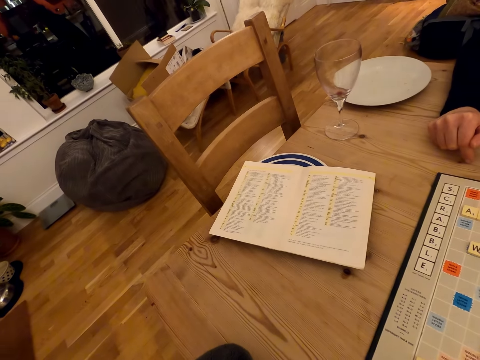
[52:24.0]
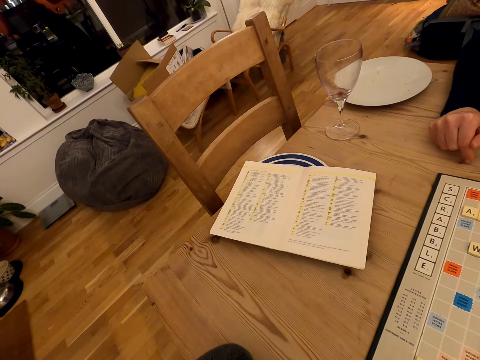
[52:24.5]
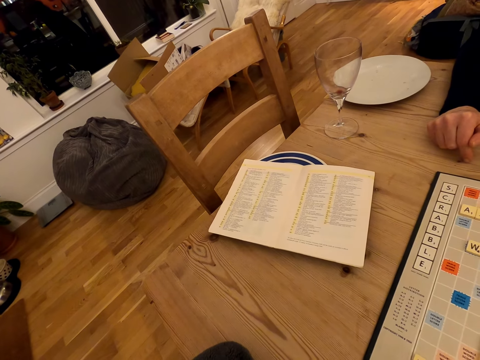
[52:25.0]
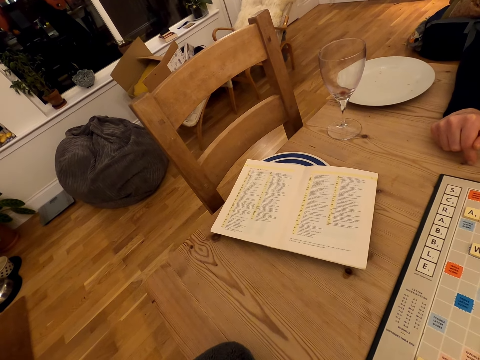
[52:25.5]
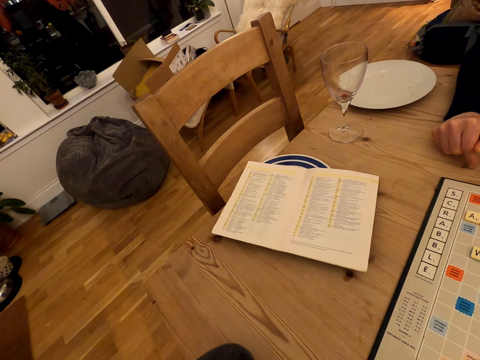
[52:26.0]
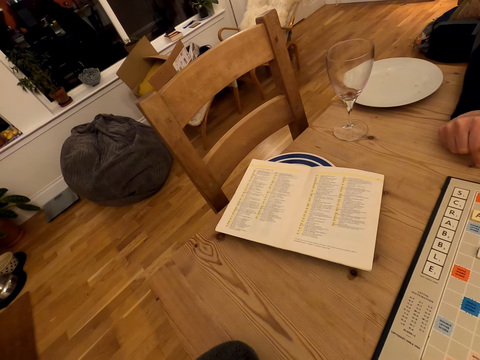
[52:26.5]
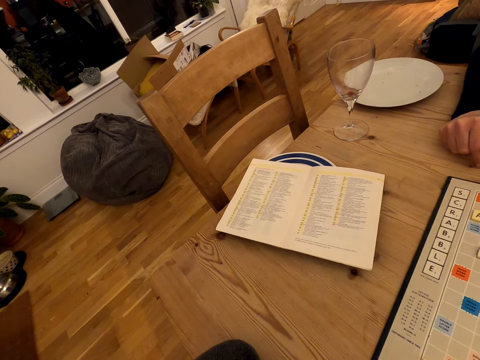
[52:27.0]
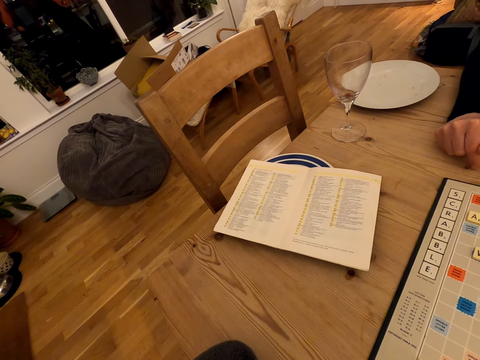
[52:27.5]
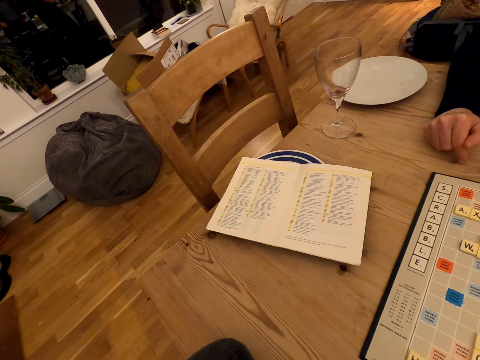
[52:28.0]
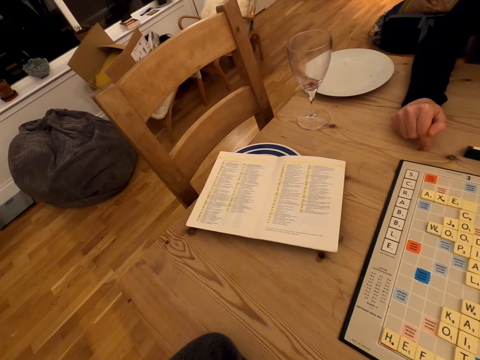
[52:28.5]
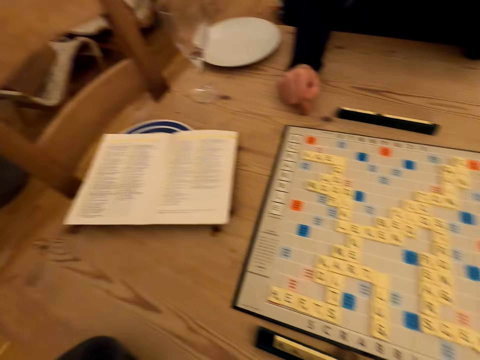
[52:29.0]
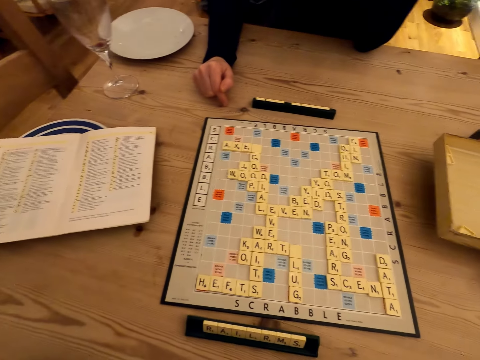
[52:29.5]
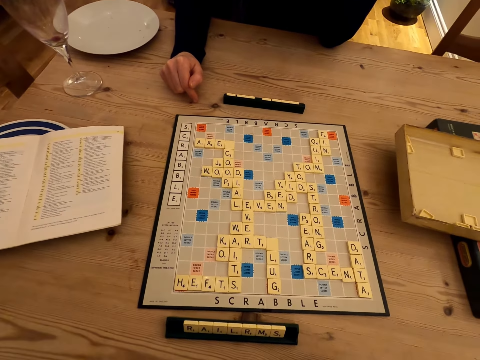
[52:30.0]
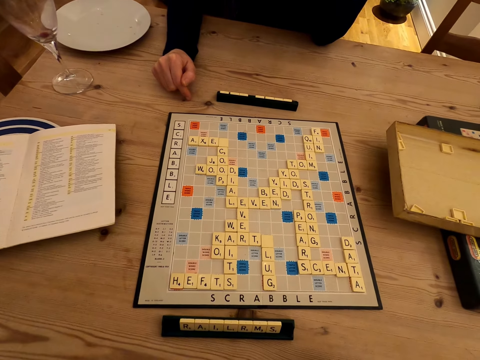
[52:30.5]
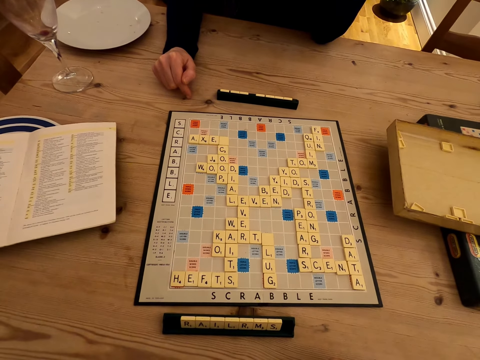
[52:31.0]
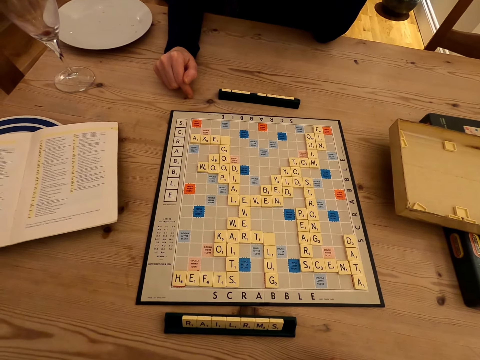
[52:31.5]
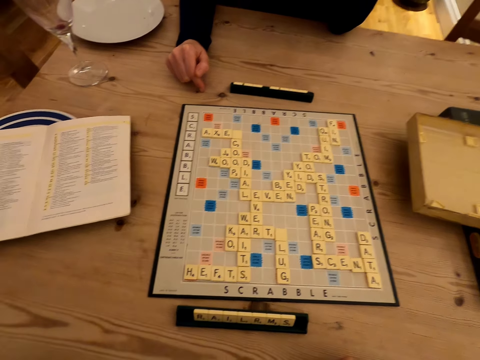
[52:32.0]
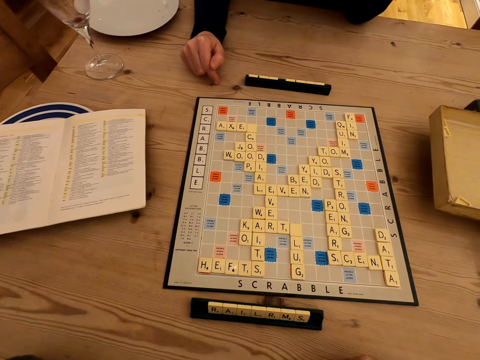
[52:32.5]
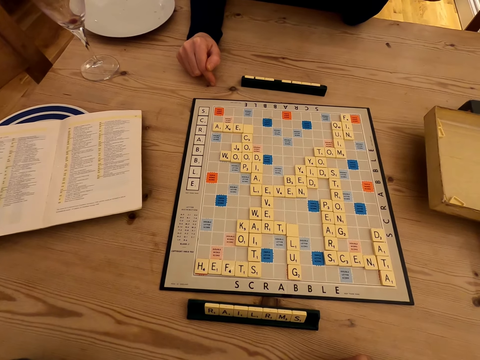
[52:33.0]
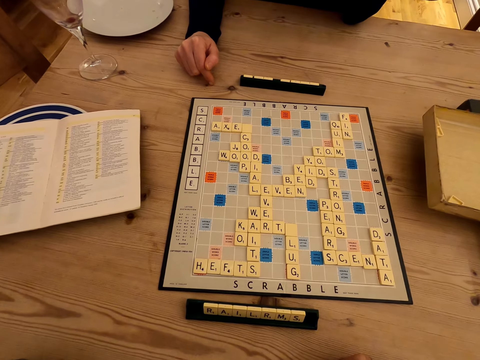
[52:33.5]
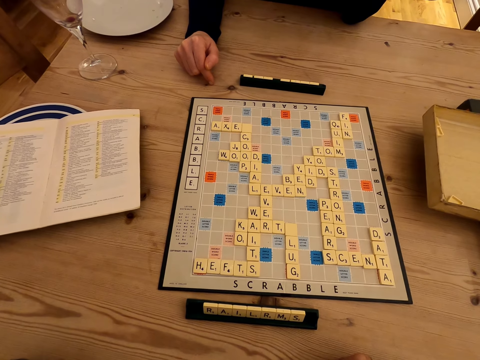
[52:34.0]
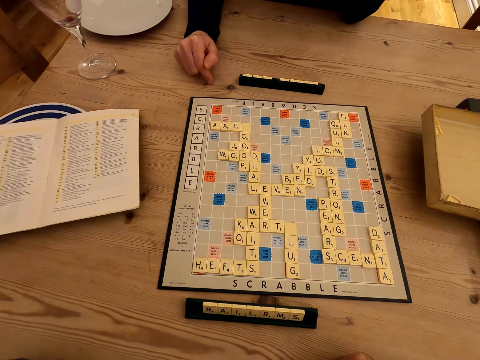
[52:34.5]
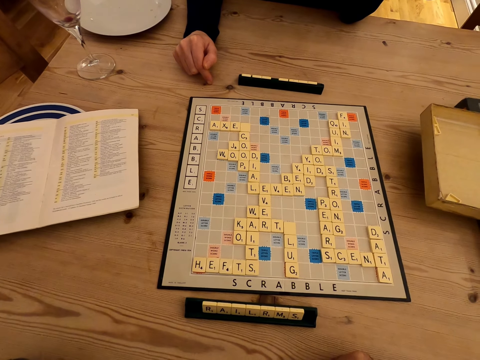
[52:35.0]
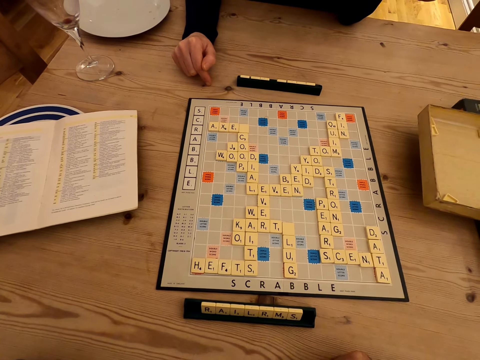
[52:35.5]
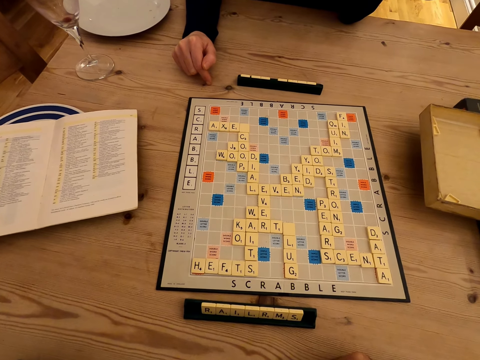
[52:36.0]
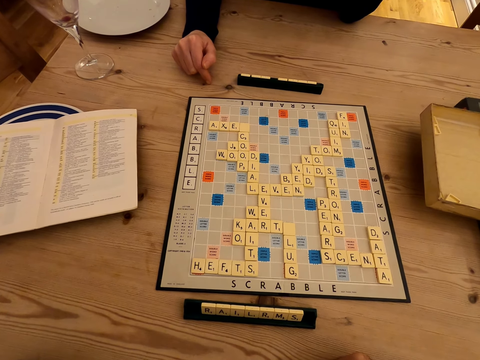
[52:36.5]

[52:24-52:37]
The camera wearer looks aside. They watch the scrabble board.

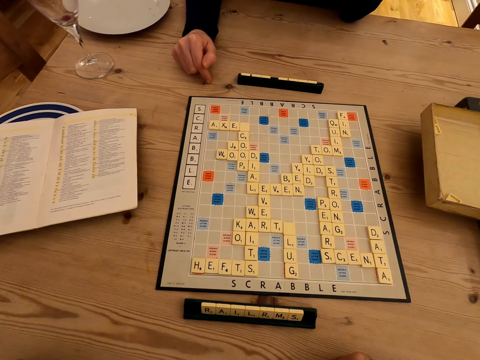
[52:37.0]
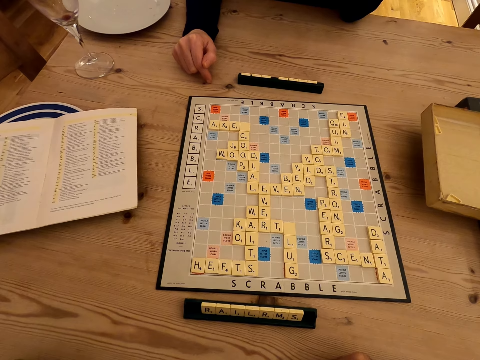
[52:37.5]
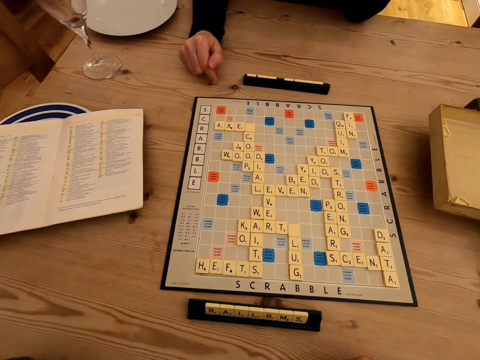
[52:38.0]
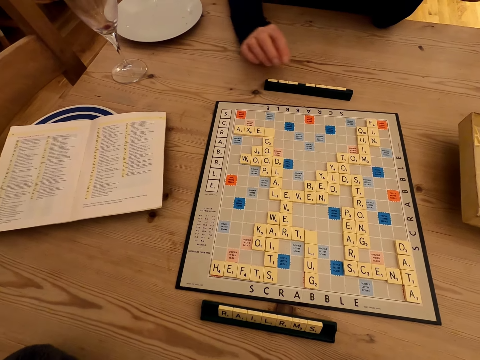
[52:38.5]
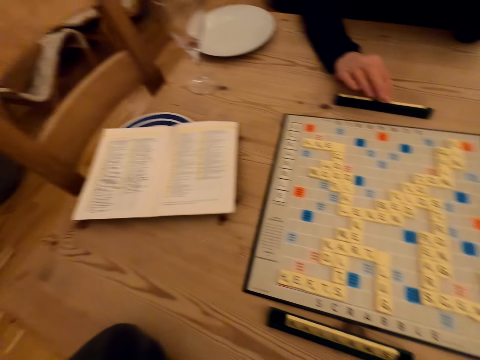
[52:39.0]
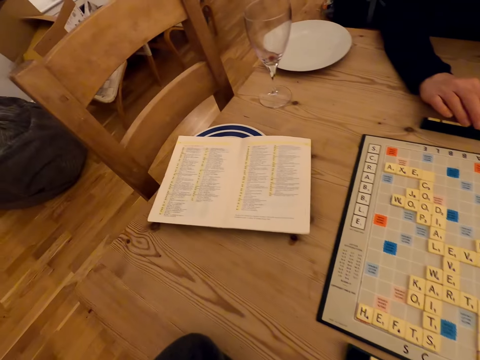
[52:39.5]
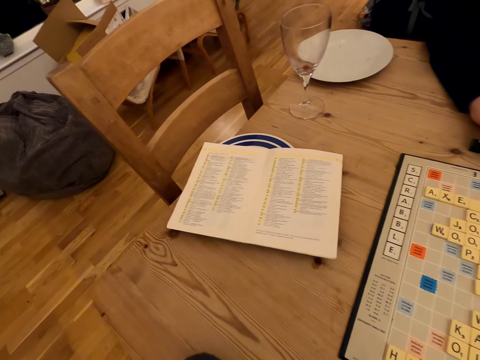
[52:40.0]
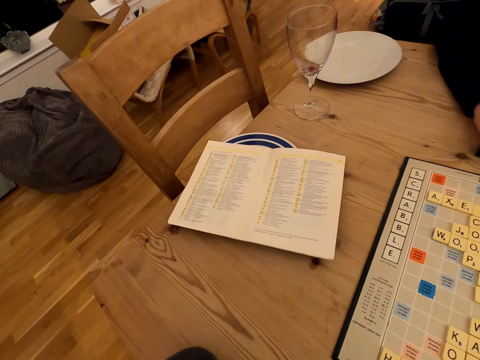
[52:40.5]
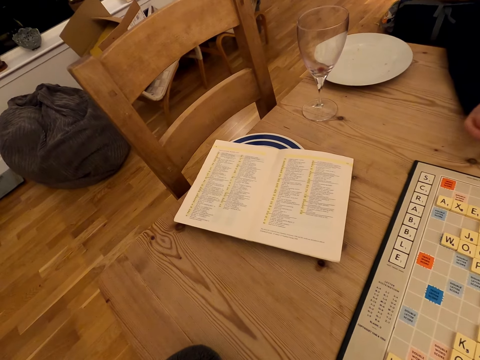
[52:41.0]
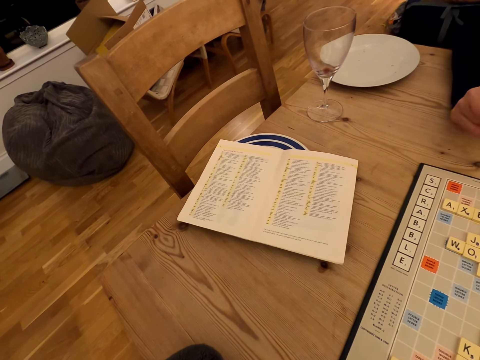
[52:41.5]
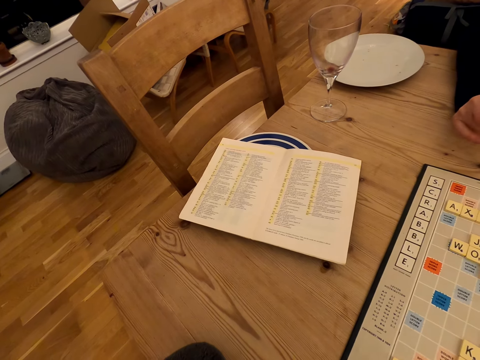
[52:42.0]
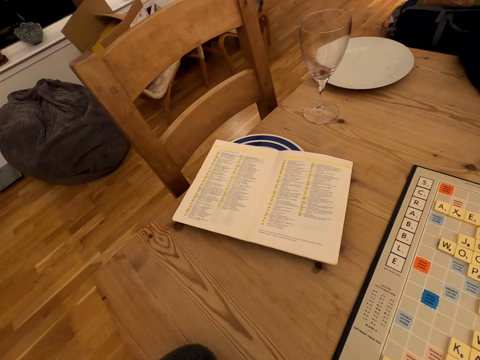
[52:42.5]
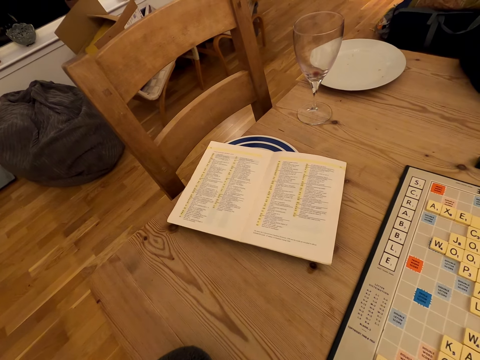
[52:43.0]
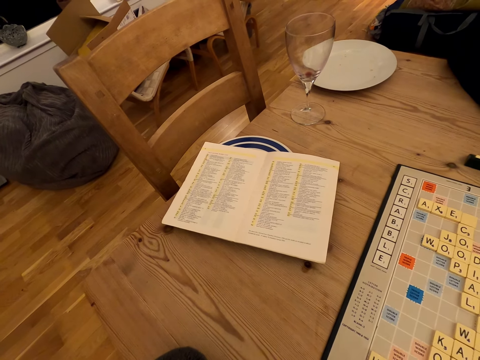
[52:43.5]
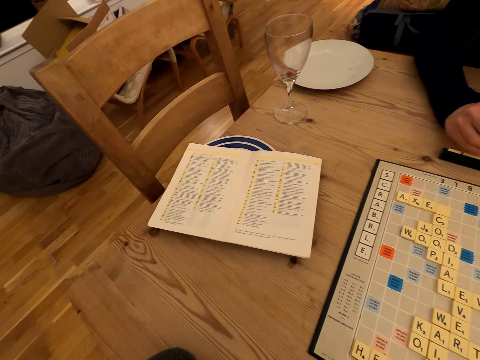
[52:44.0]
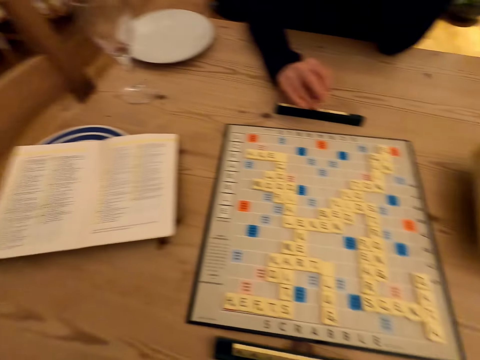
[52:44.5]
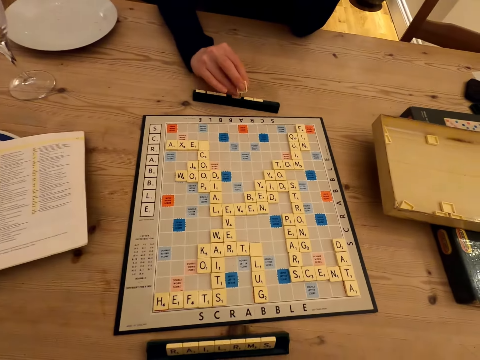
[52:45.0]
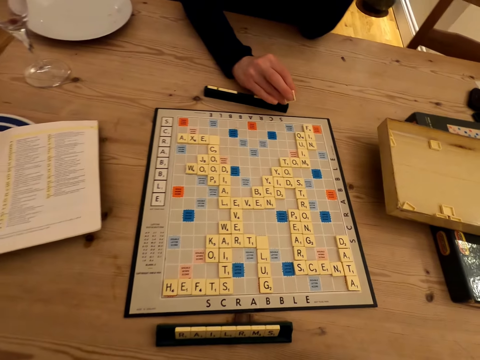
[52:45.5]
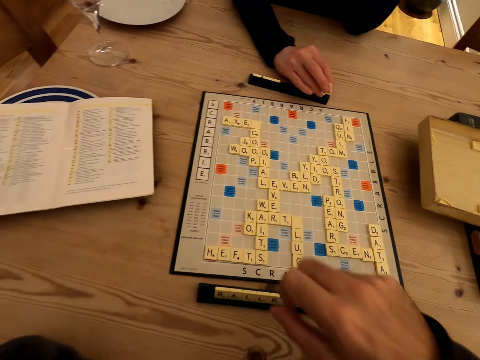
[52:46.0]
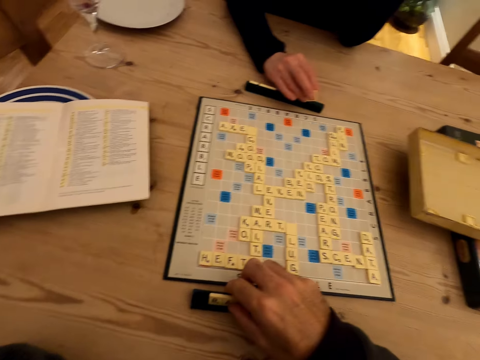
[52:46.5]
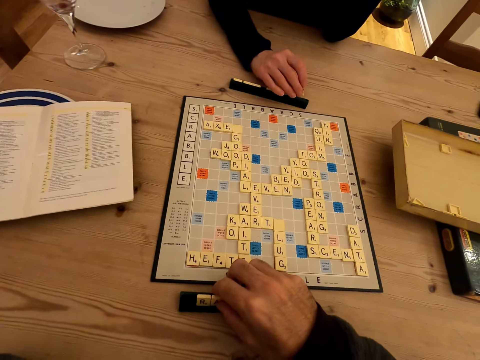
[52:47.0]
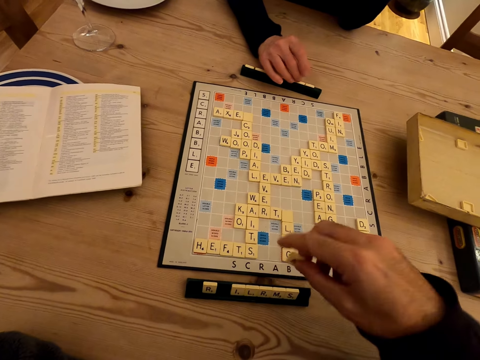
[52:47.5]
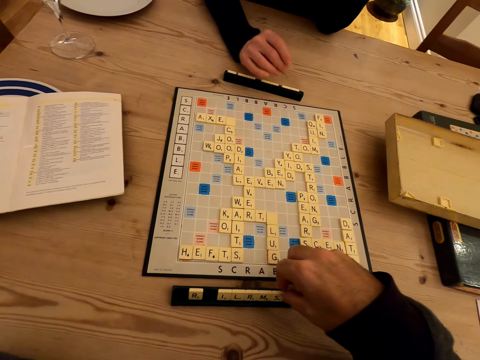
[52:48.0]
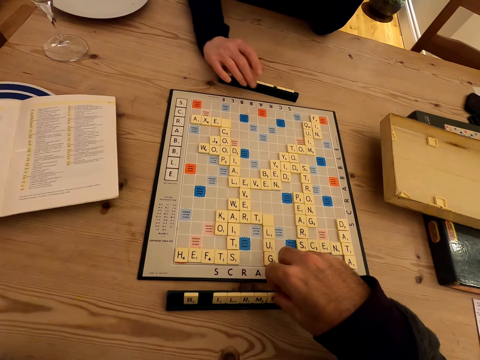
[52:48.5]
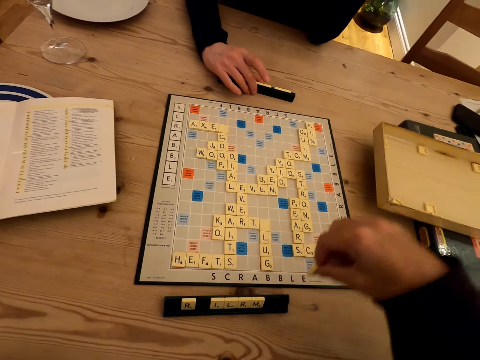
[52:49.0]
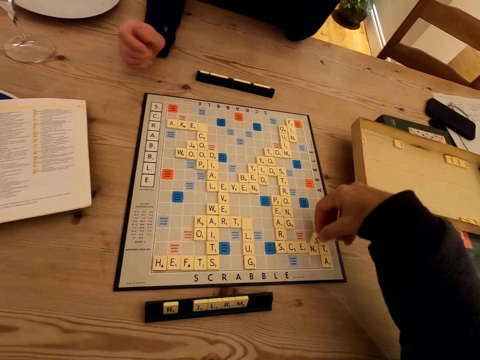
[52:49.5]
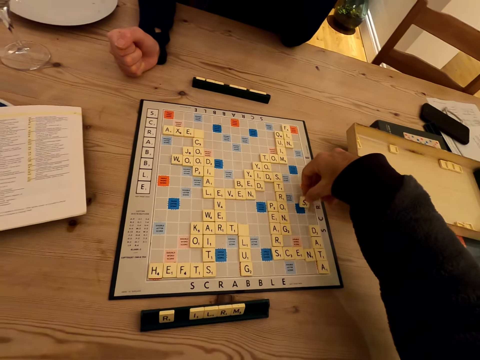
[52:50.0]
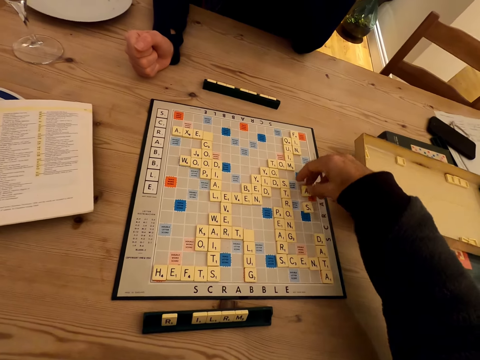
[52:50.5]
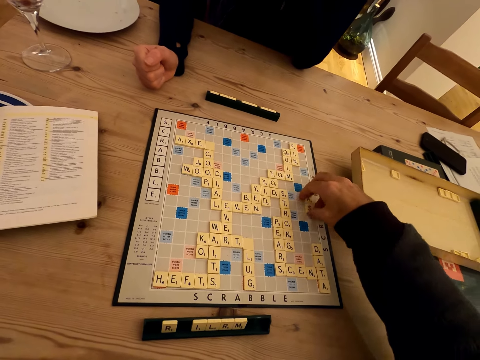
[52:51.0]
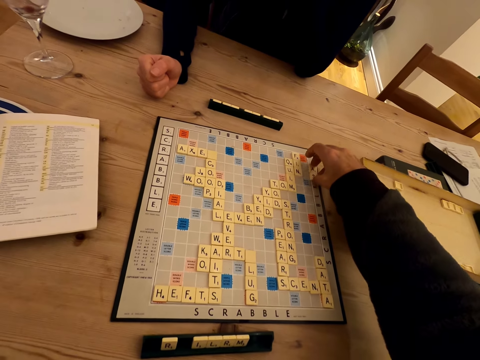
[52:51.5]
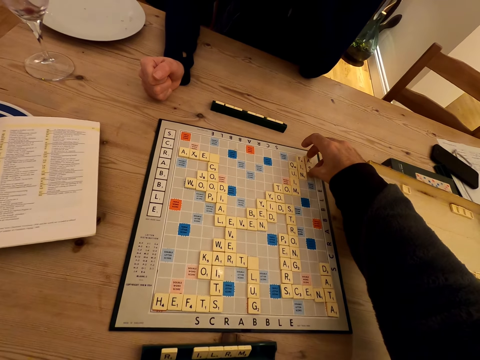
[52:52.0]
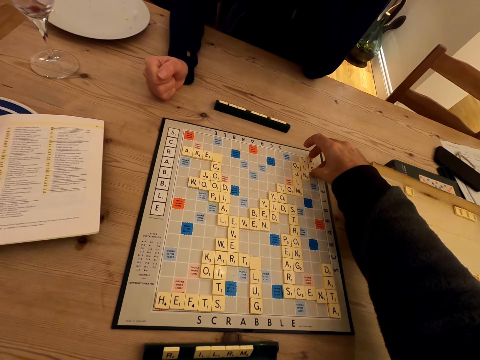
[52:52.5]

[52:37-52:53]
The camera wearer moves scrabble words. A woman touches the scrabble rack. The camera wearer looks aside. The woman re-arranges letters in the scrabble rack. The woman moves scrabble words. The camera wearer re-arranges letters in the scrabble rack and puts letters on the board.
